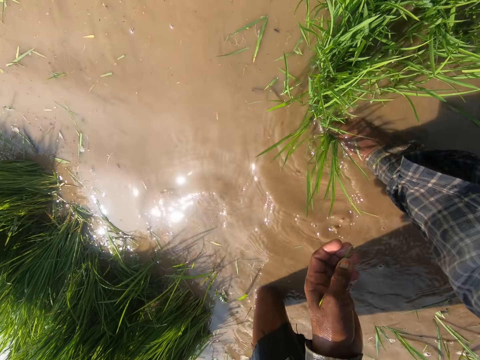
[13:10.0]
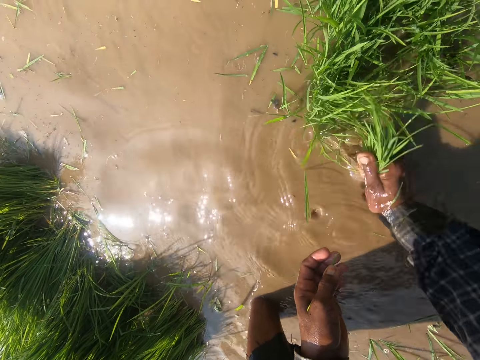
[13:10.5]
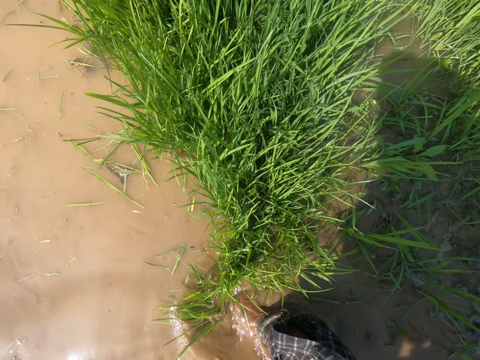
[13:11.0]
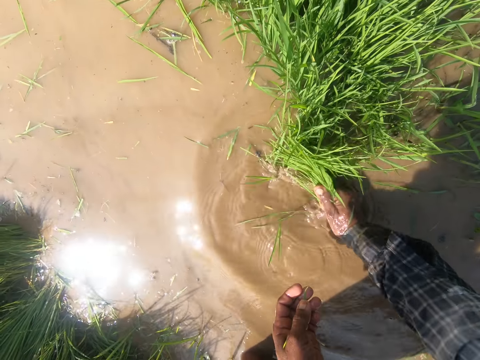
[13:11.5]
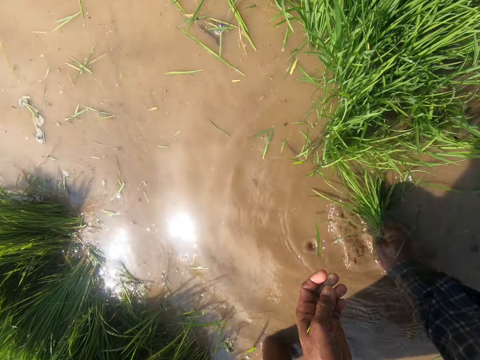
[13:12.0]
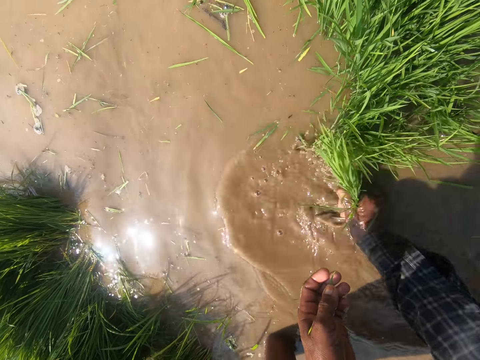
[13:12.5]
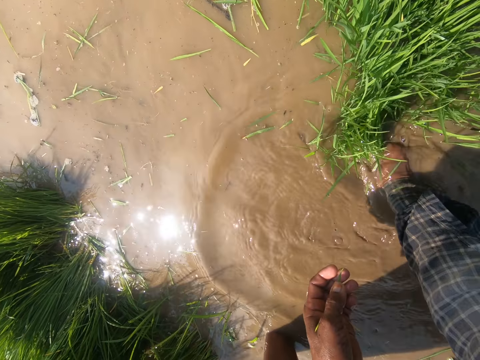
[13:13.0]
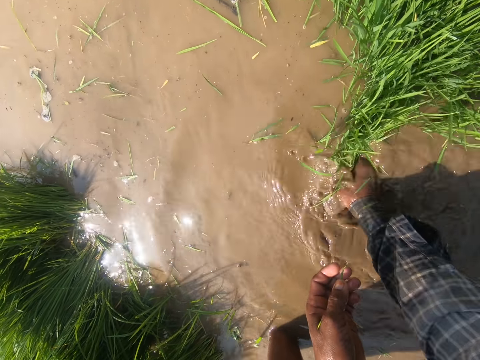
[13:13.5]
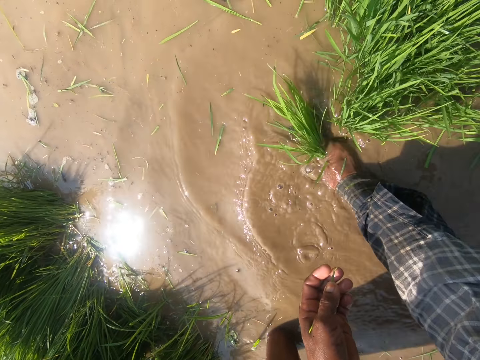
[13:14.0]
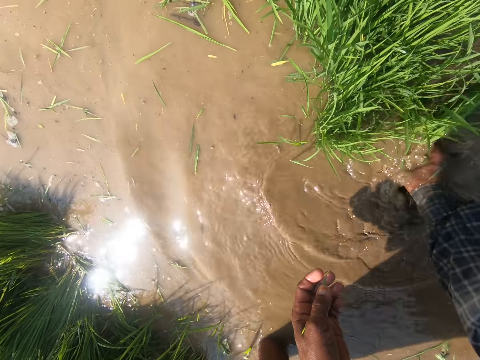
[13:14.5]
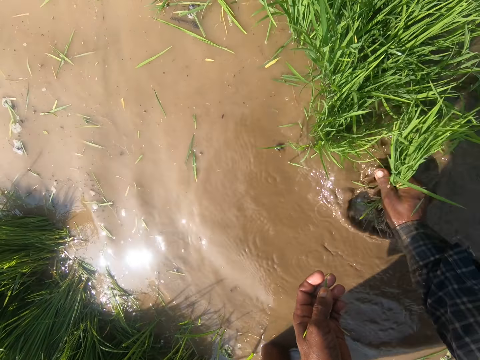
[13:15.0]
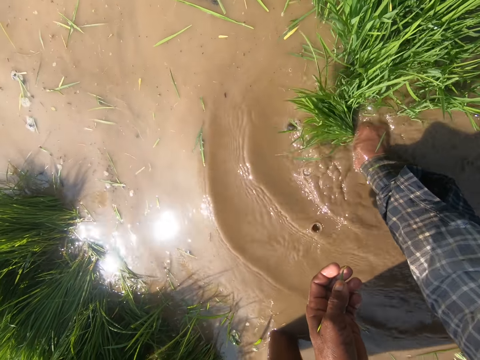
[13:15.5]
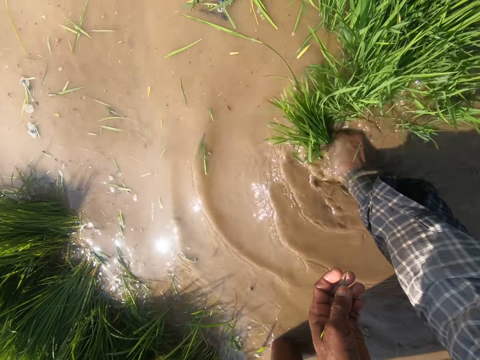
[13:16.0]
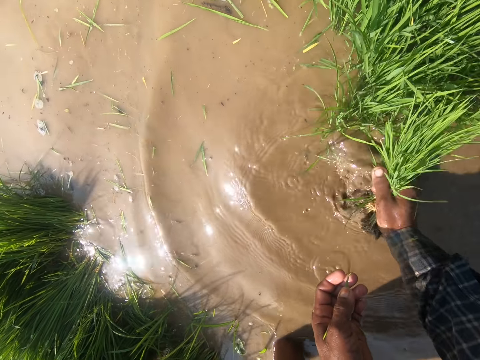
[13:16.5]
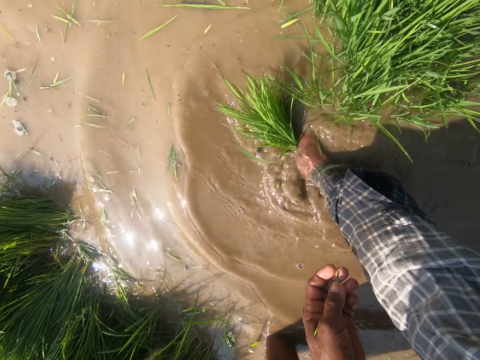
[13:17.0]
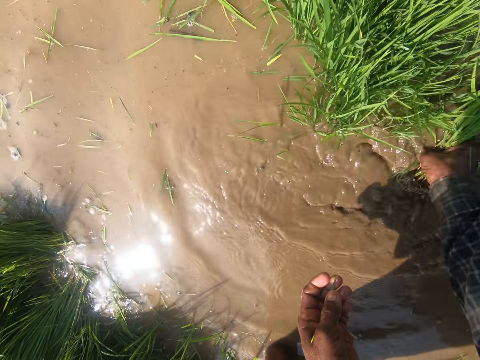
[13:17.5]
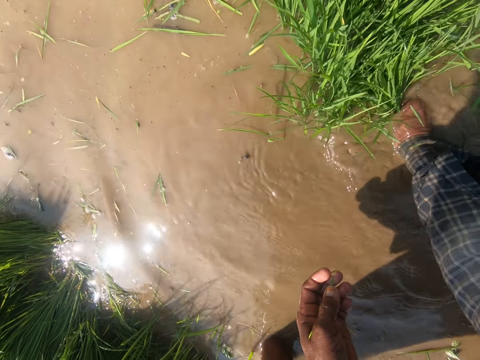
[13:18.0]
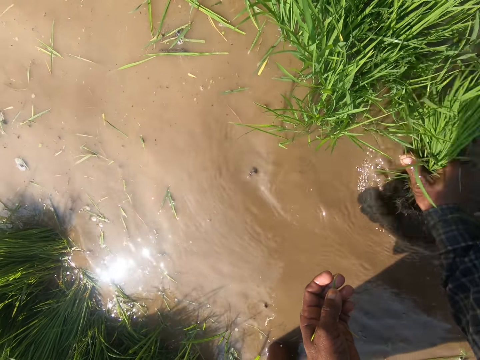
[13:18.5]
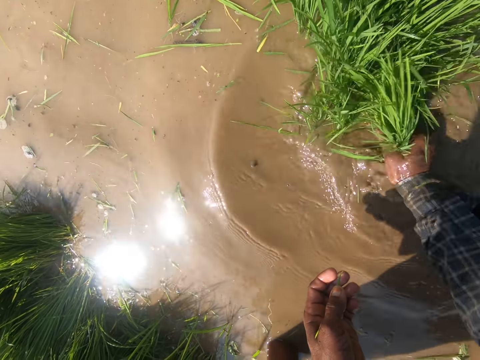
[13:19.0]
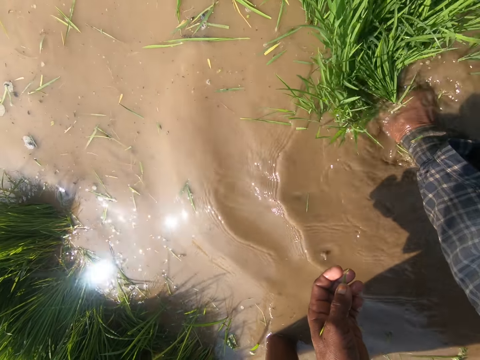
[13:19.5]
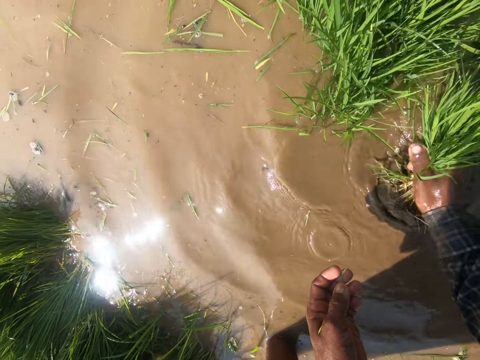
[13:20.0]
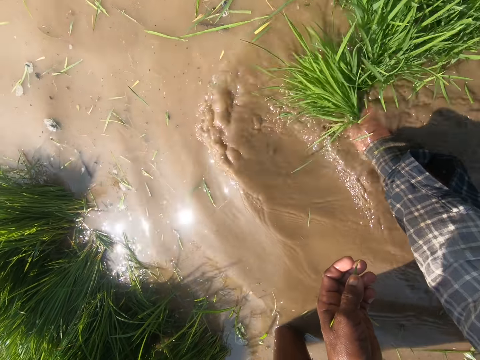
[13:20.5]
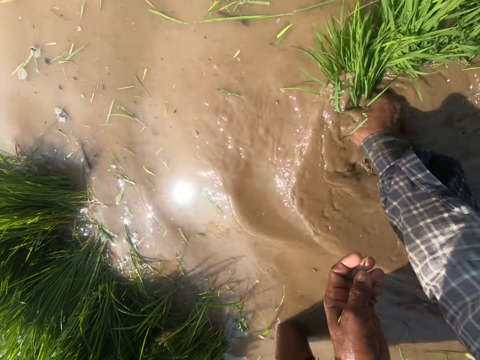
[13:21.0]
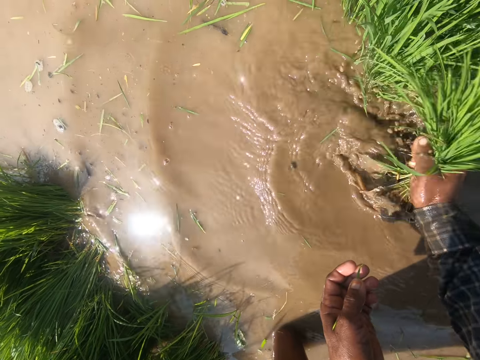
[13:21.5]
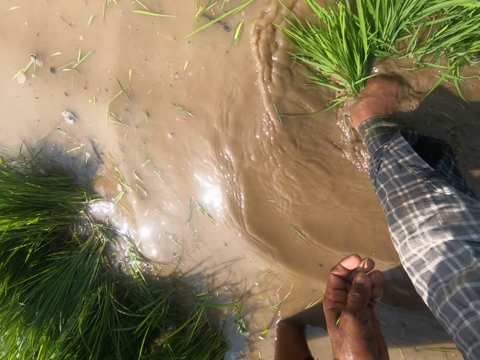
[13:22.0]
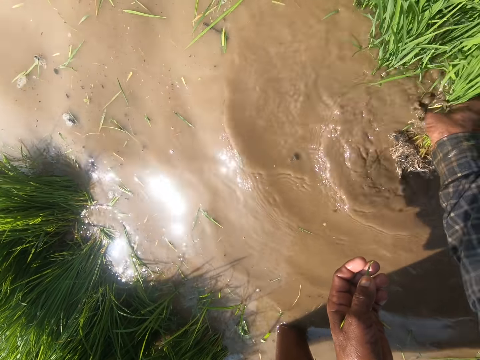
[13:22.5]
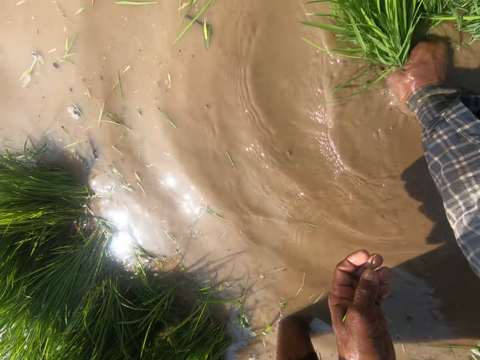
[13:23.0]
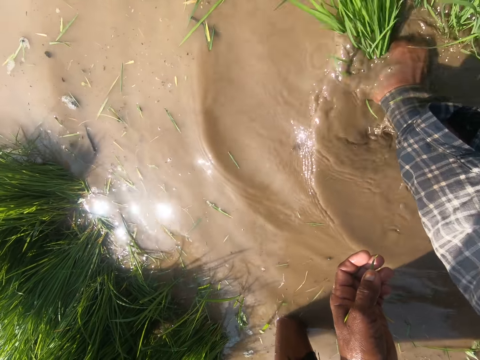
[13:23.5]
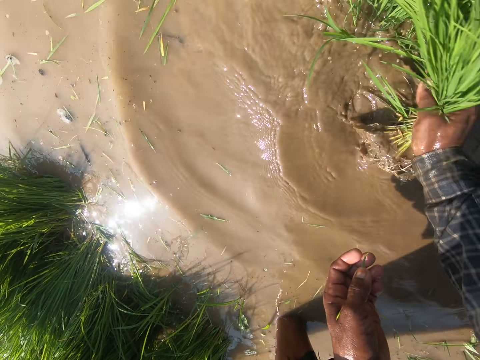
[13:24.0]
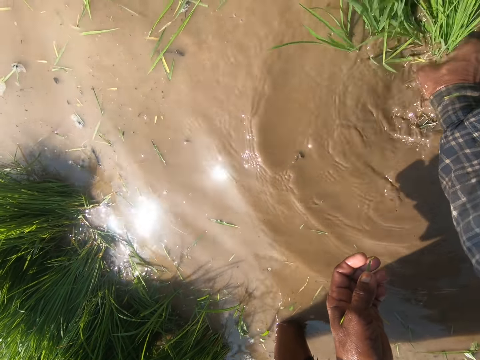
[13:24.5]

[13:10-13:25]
The camera wearer uproots weeds.

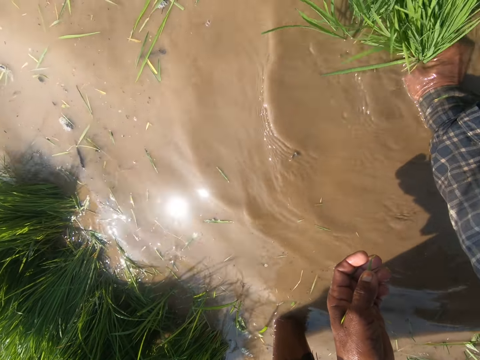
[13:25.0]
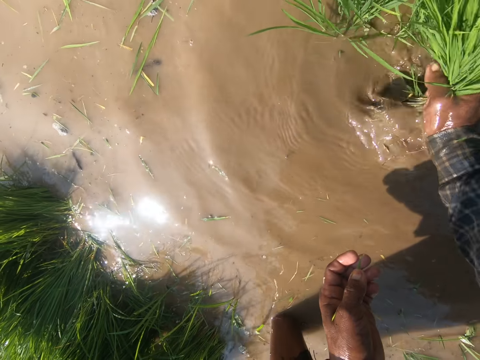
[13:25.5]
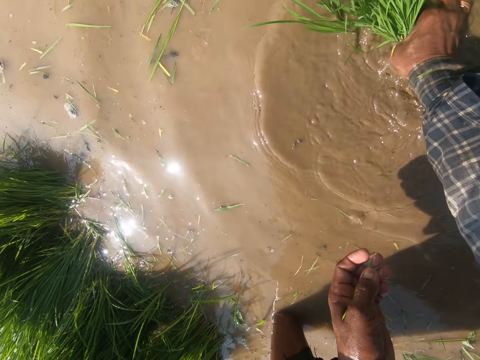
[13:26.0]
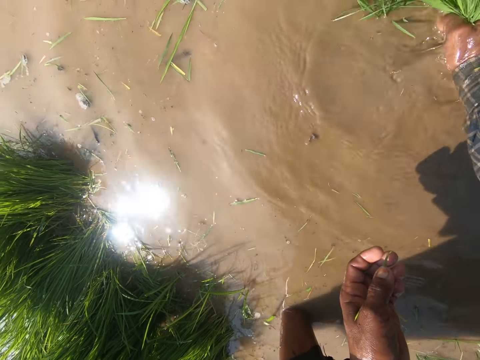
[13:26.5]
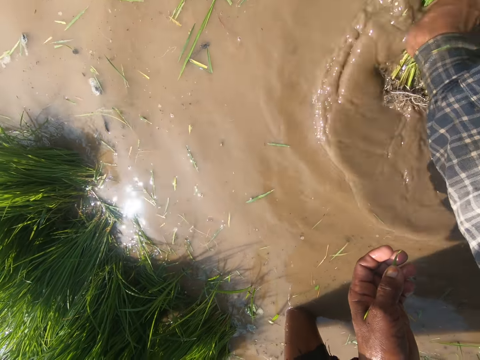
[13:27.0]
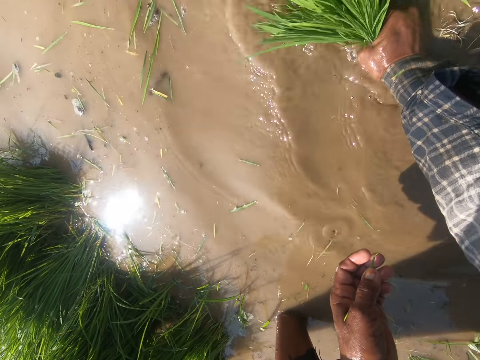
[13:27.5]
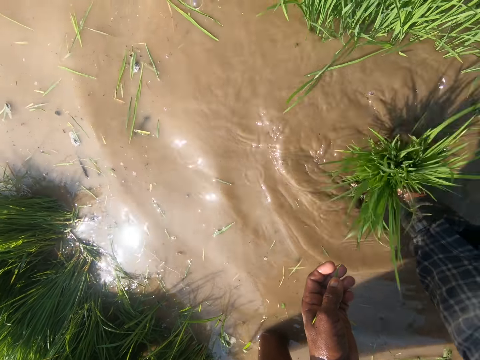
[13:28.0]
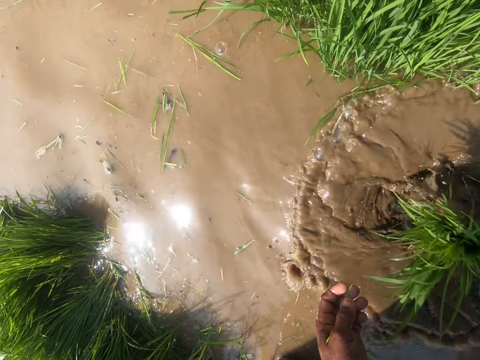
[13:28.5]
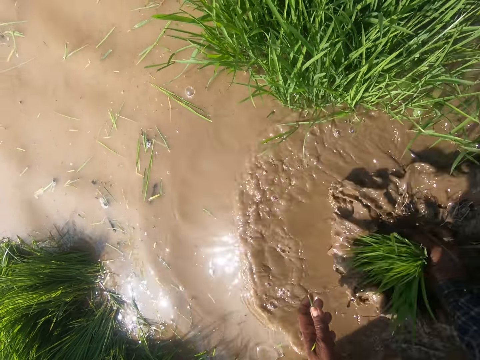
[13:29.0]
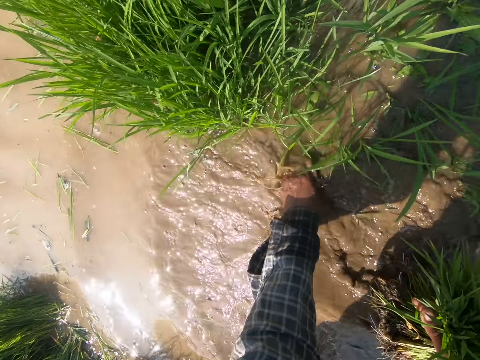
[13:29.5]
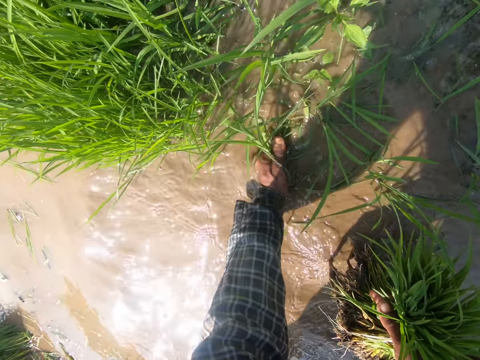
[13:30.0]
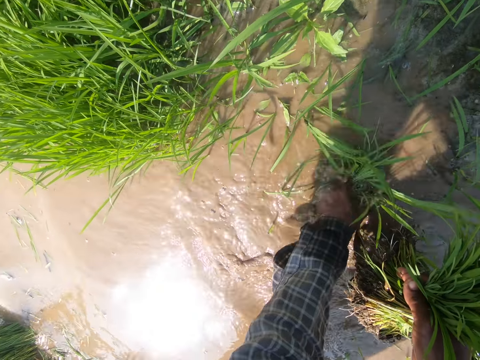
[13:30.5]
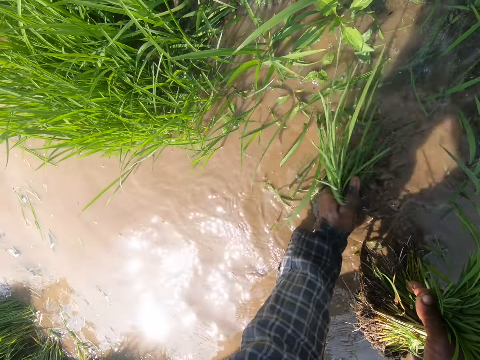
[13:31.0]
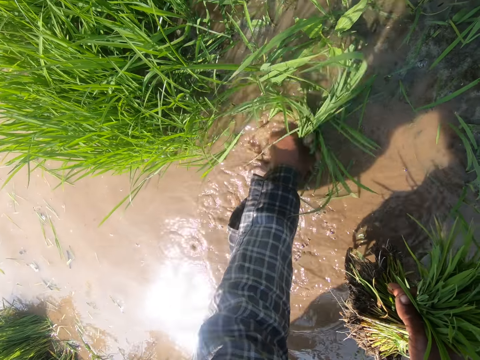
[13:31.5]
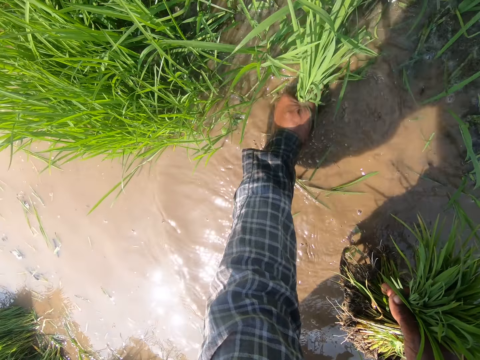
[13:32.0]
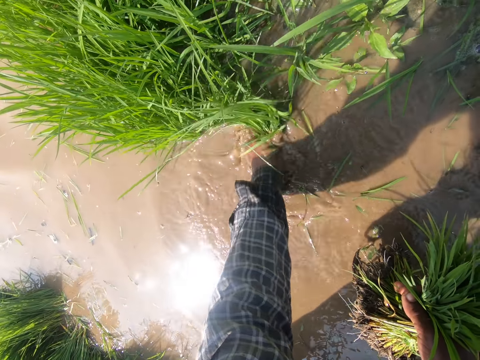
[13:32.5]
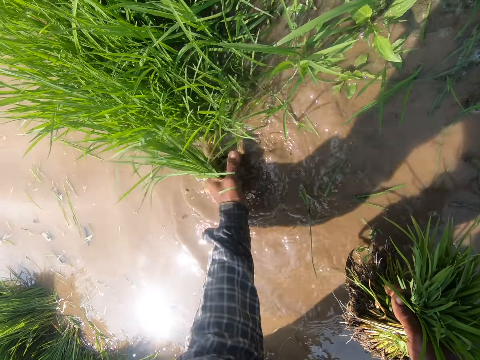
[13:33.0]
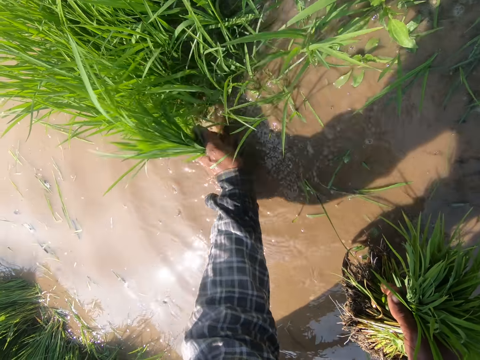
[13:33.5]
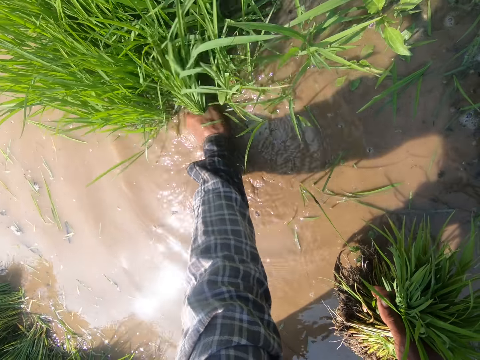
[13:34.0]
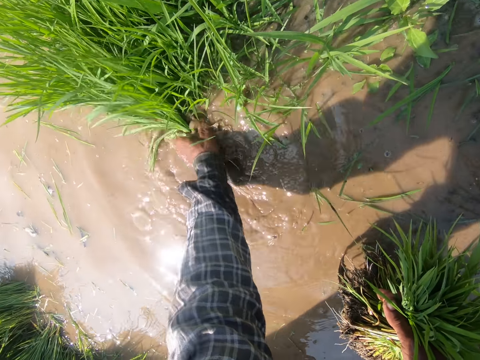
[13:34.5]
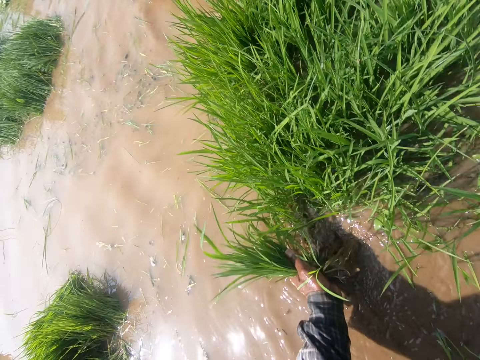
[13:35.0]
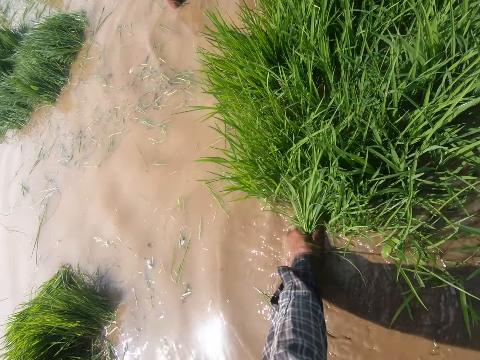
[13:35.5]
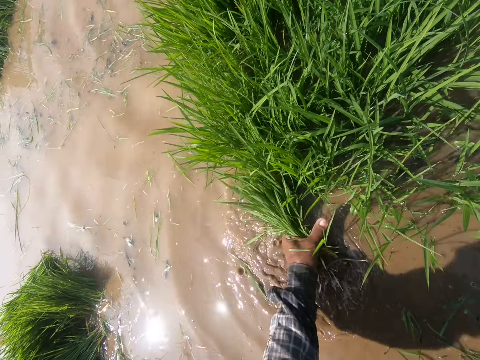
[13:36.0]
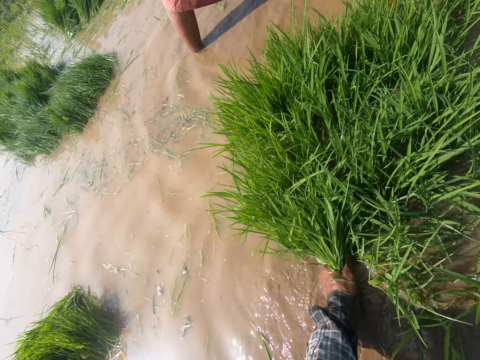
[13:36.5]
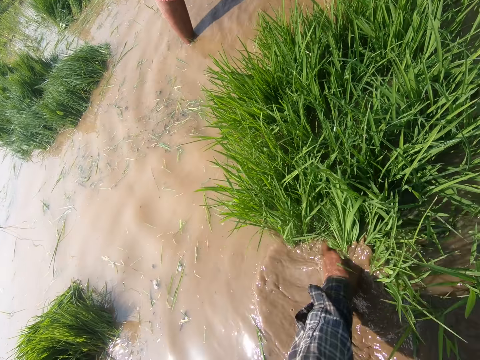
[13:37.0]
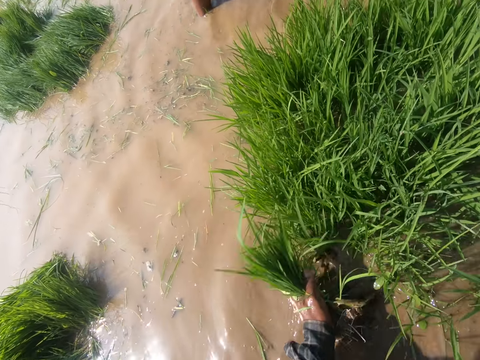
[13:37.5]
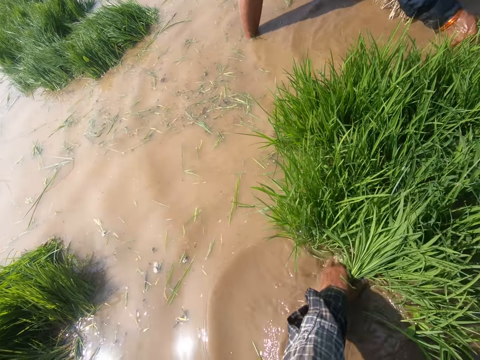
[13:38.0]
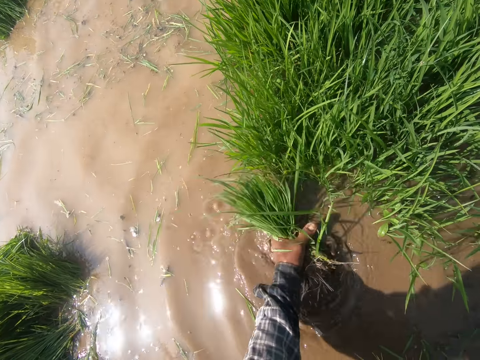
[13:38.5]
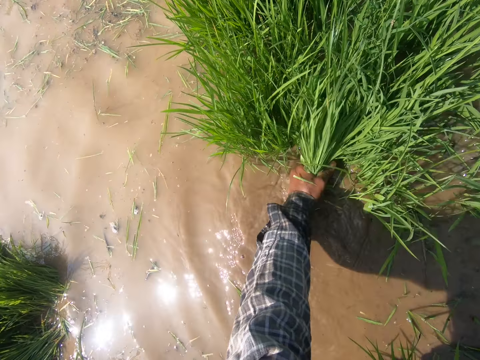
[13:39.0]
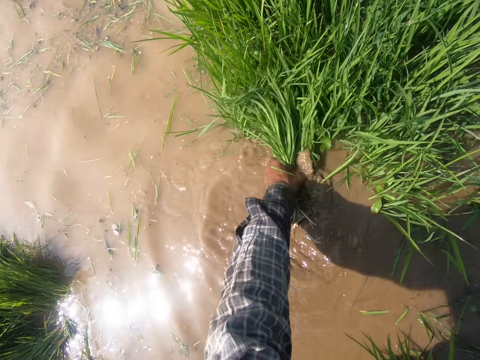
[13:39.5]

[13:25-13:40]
The camera wearer washes grasses with water. They move weed in the water. They pull the grasses. They uproot the weeds.
